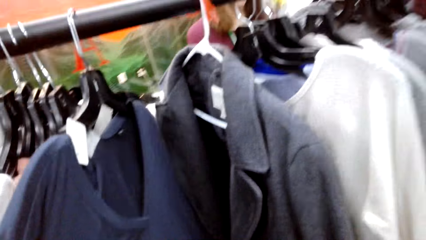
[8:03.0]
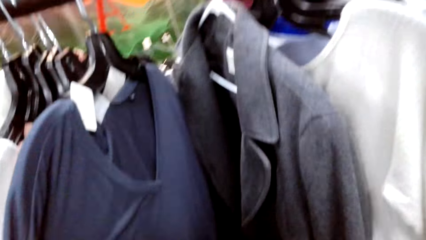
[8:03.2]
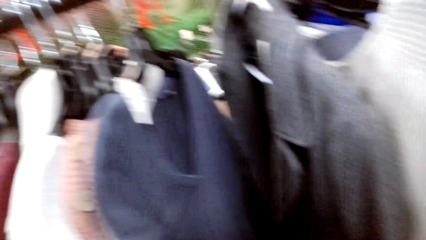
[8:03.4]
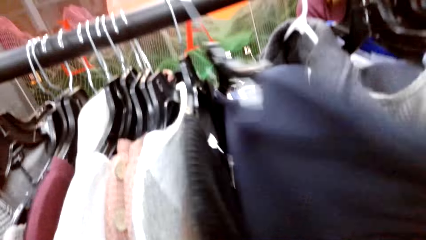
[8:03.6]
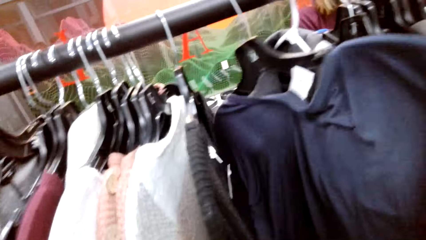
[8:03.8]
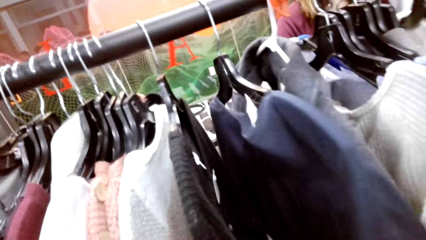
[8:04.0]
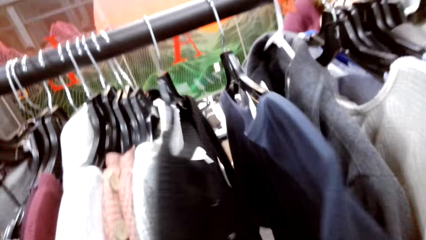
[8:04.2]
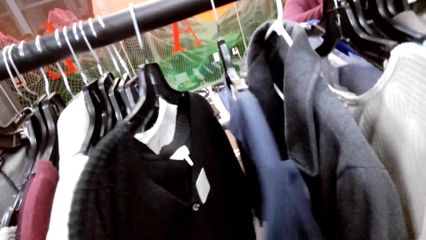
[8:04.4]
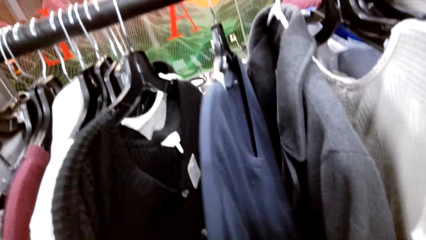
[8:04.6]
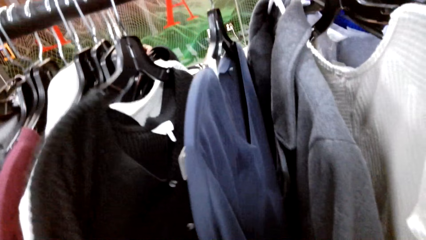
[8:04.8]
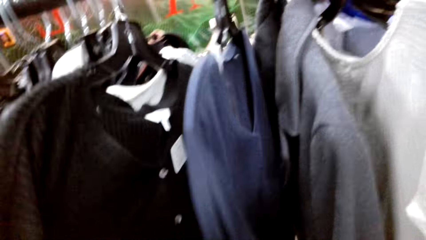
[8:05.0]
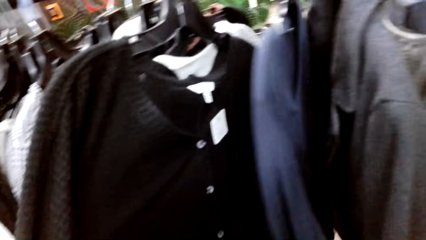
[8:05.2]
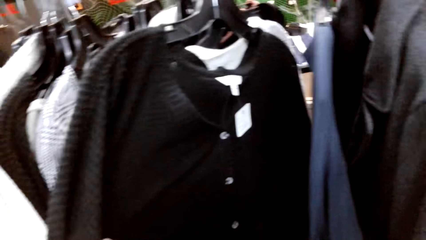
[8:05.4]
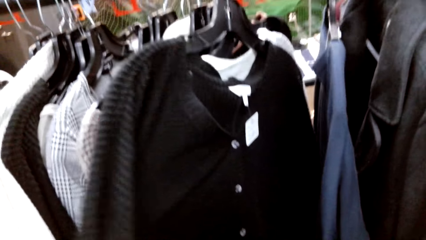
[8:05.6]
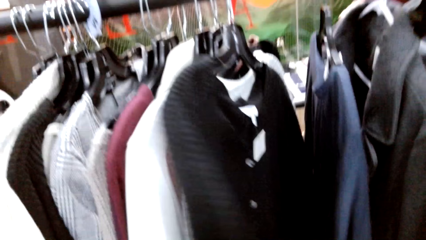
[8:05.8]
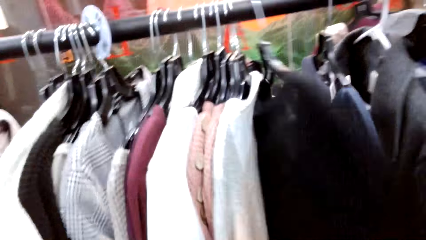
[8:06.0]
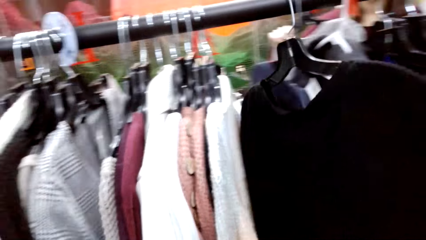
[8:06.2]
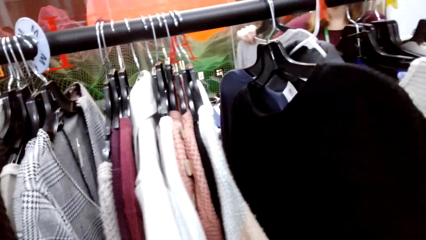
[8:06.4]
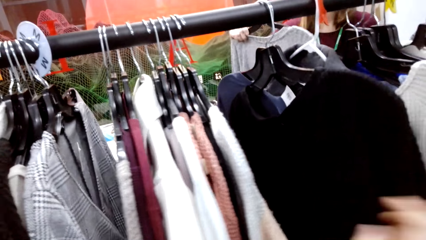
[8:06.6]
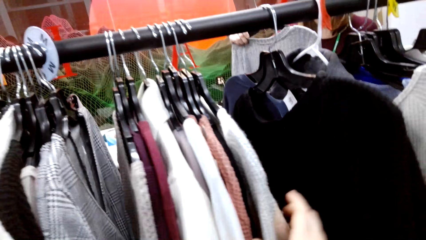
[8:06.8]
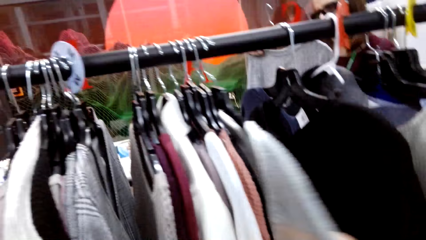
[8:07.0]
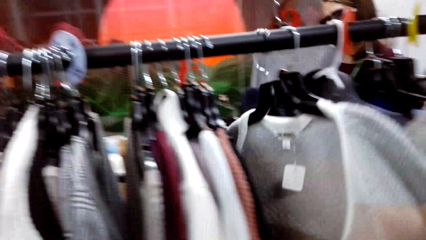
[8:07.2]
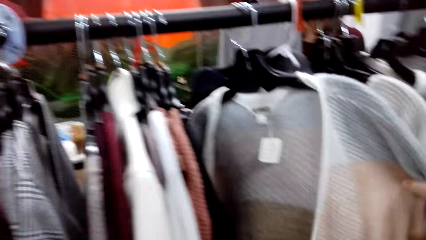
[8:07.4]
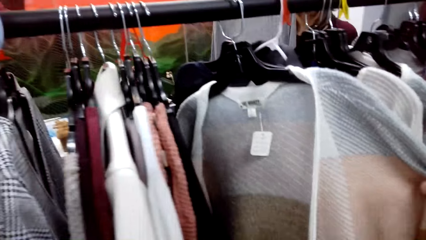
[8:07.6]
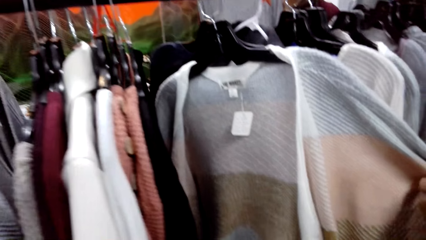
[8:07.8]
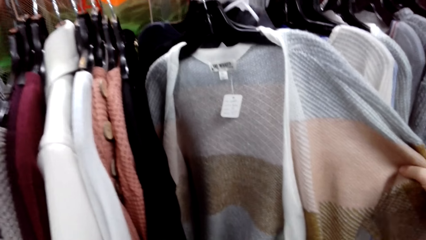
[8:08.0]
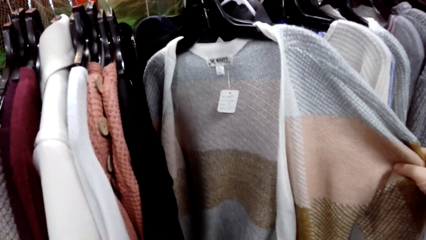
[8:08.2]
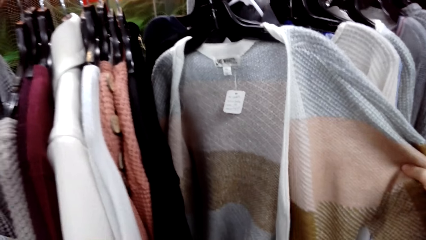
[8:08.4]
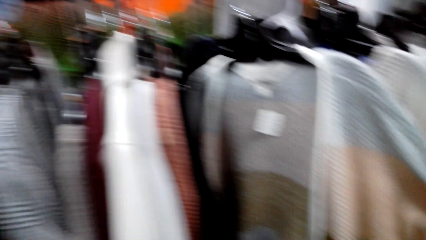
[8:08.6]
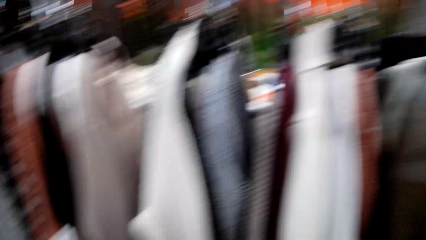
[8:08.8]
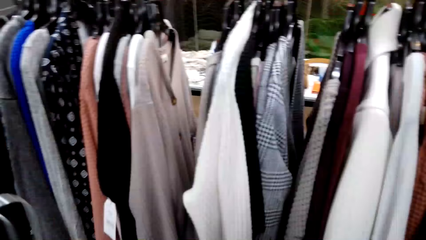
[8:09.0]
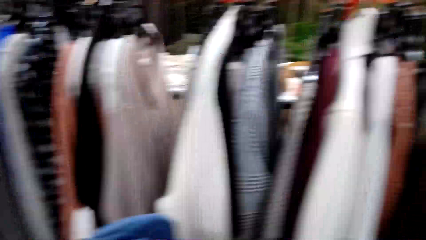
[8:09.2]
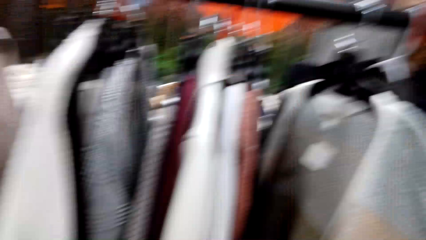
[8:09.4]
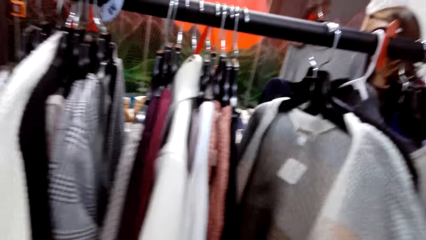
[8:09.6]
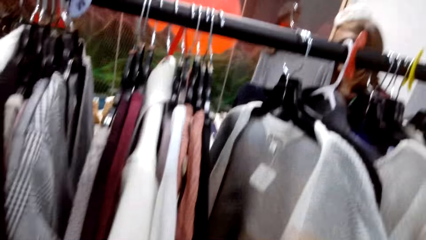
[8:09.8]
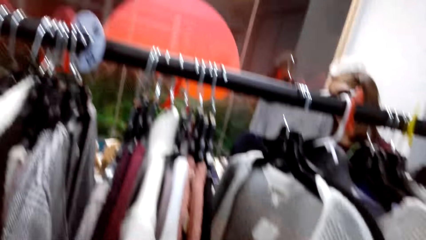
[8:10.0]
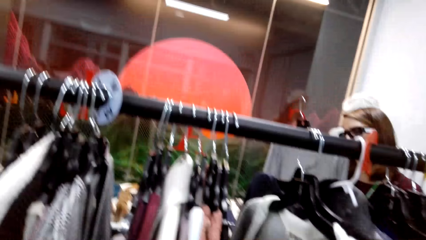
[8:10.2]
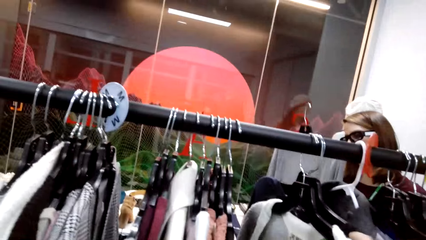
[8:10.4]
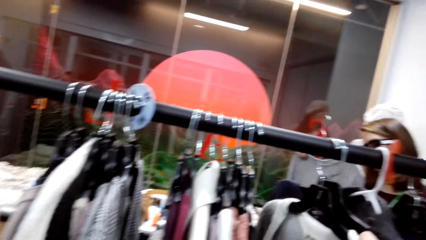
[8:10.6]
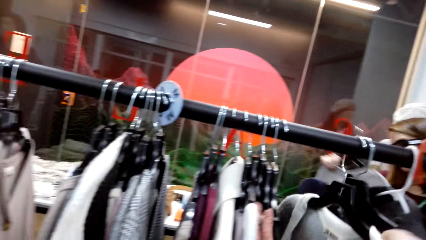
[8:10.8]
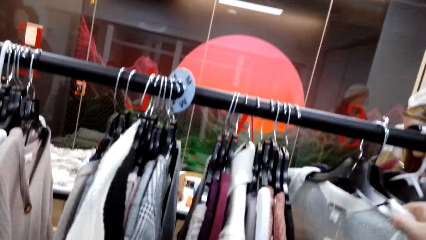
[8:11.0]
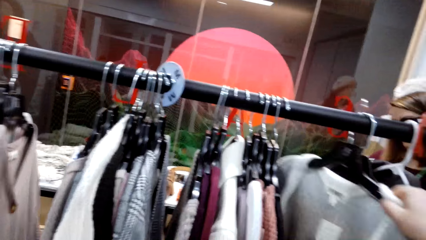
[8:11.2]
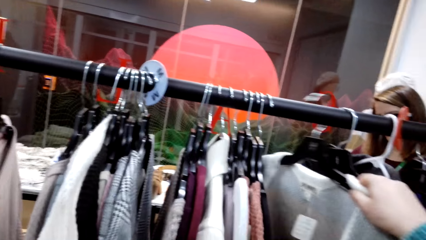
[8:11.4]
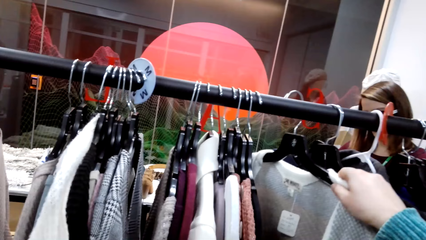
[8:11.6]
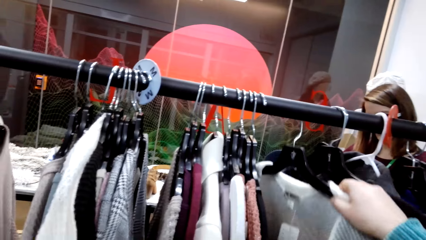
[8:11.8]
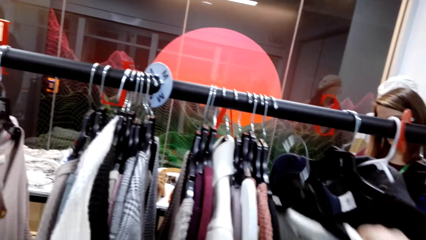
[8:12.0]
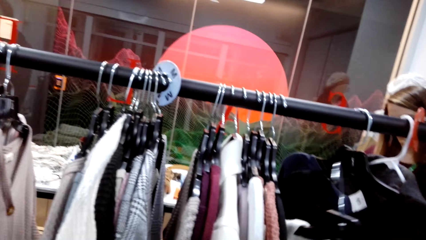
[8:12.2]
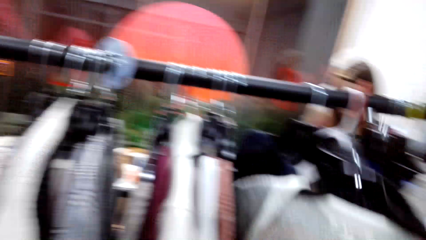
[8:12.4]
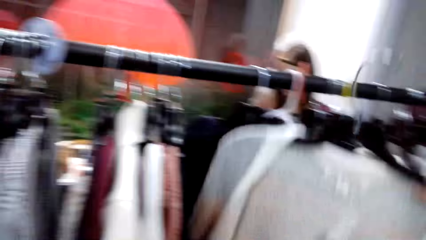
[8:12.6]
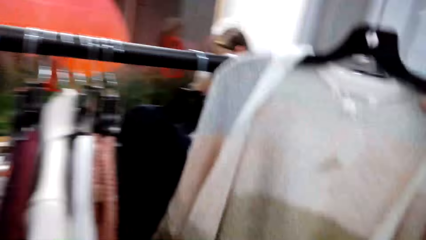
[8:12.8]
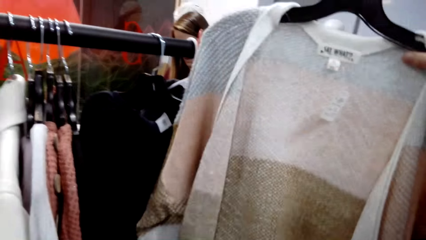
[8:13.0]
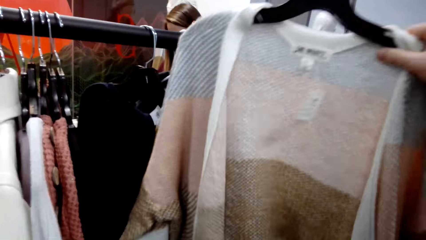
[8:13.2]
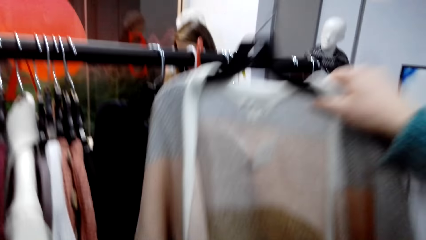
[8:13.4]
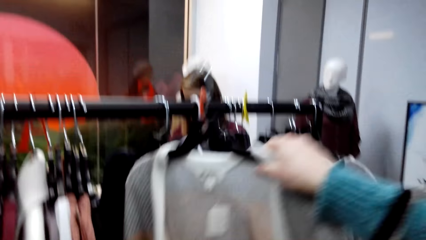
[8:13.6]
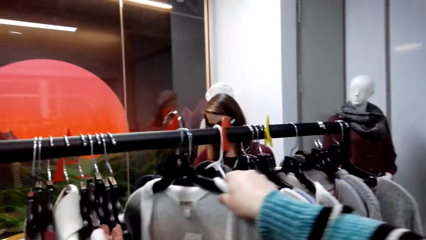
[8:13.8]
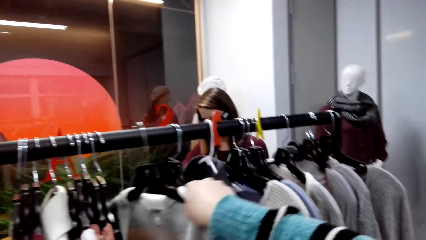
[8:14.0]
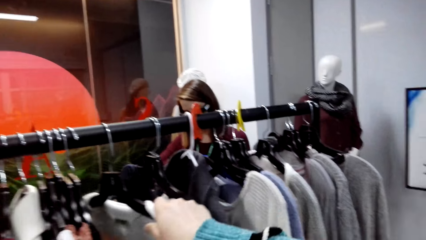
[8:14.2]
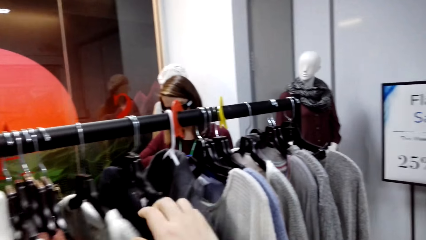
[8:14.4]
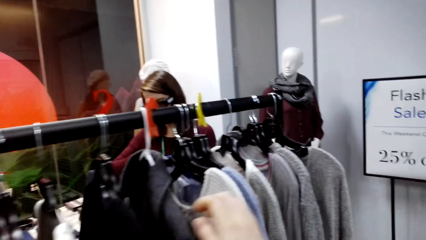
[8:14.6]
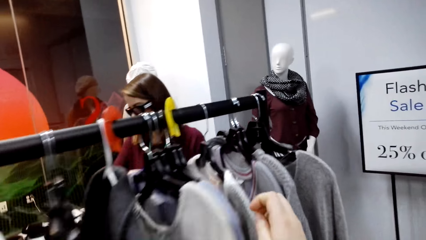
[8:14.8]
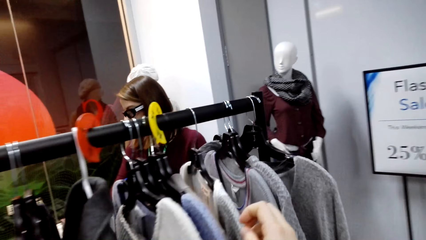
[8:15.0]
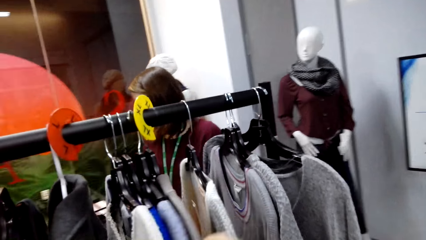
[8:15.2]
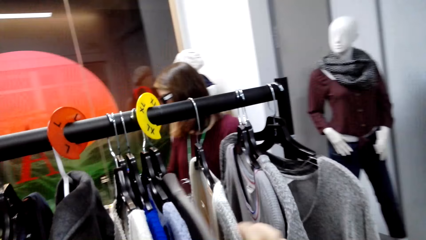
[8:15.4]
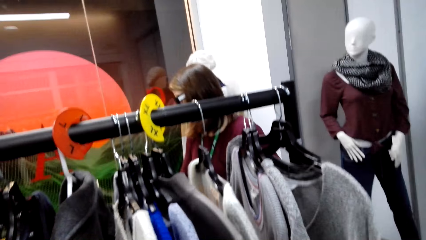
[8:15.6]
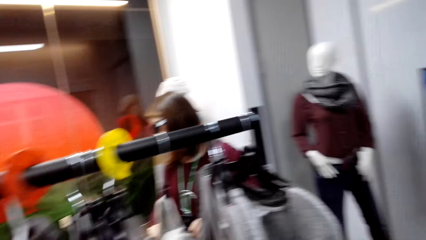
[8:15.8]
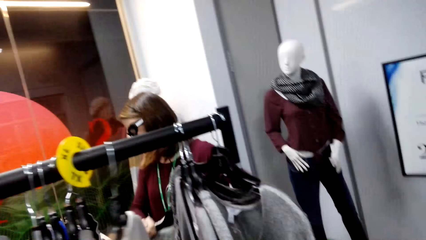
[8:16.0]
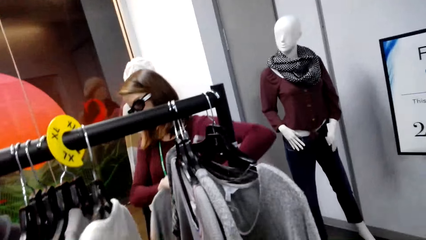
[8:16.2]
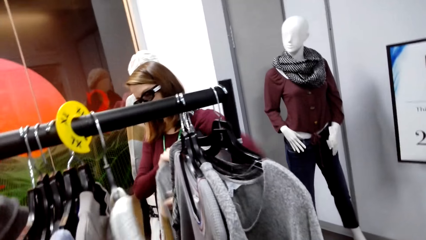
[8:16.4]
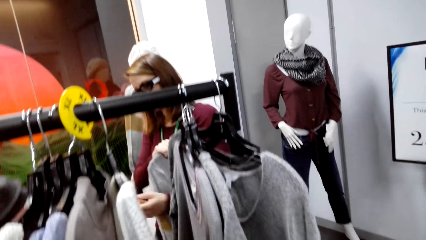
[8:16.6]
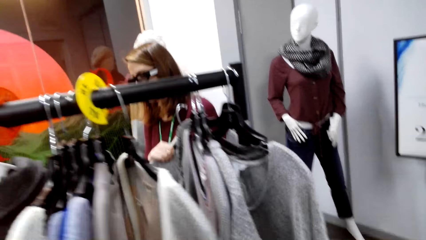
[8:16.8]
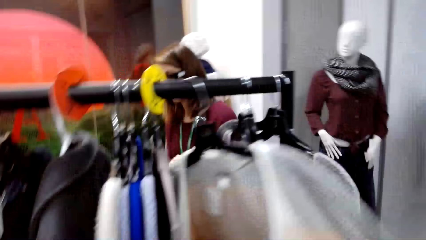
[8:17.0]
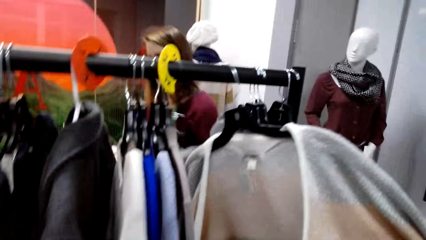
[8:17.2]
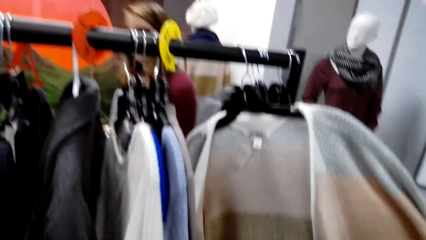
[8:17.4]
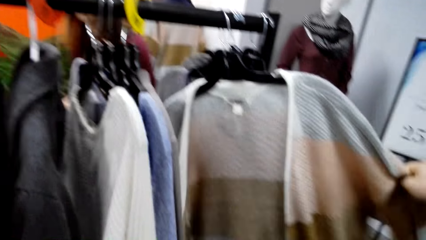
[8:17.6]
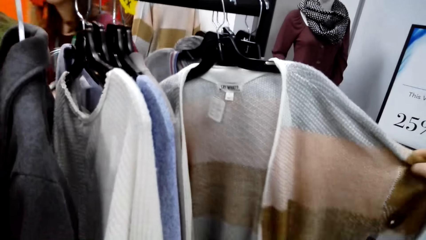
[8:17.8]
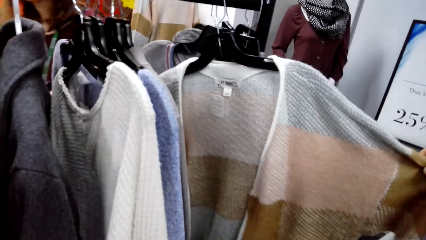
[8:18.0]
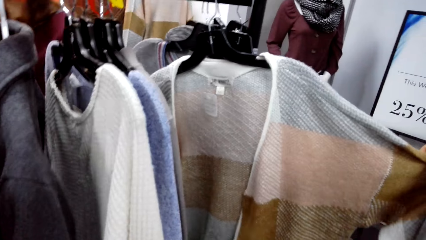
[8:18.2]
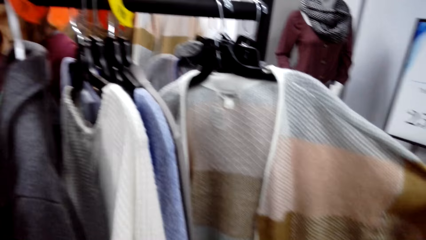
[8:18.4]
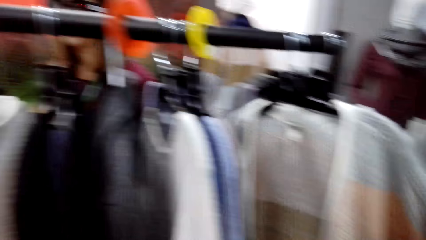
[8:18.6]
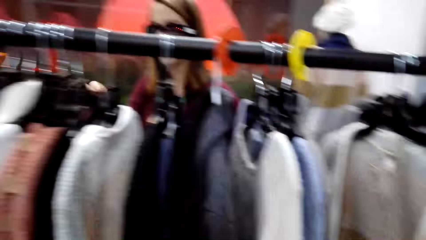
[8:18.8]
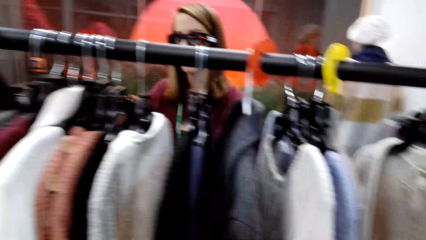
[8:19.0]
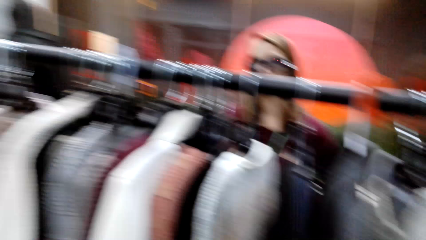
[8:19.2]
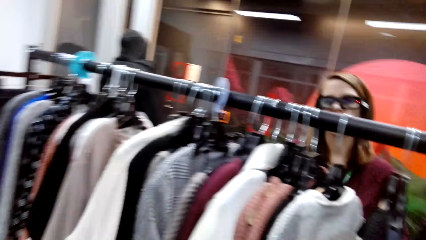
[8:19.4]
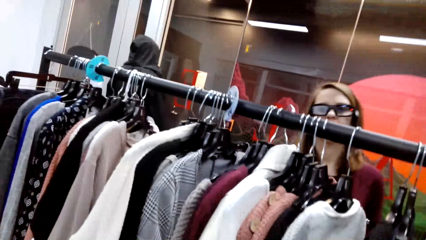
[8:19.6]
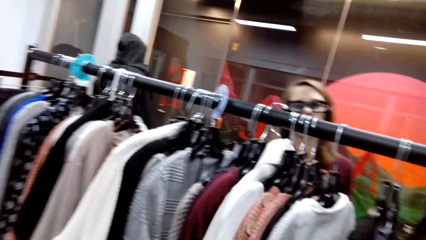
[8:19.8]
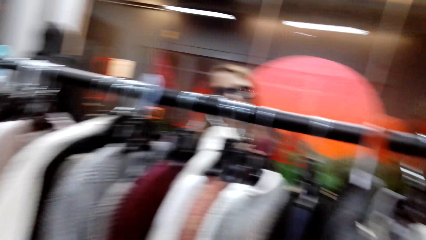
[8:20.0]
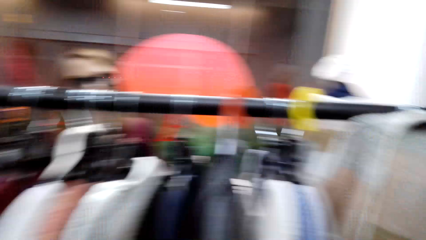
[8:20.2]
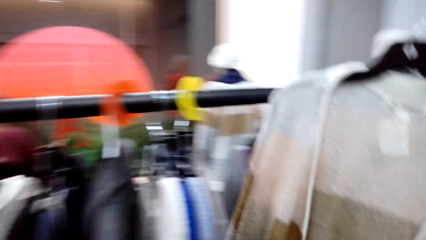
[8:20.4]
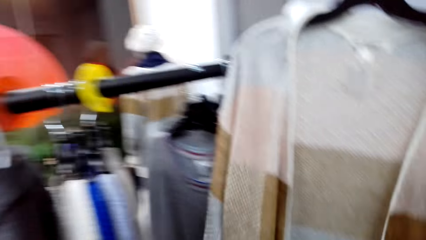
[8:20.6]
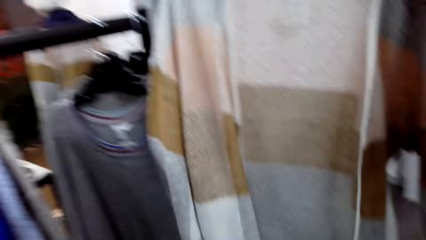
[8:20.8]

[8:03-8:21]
The camera wearer checks the sweater. They look around the store. They take the sweater top from the clothing rack. They check the sweater. They put the sweater top on the clothing rack. They look through the clothes on the clothing rack. A lady holds a sweater top. The camera wearer checks the sweater and looks around the store. The lady looks through the clothes on the clothing rack.
